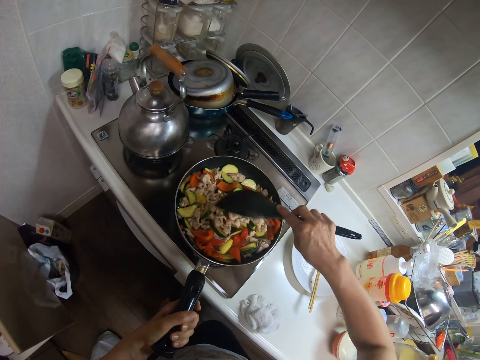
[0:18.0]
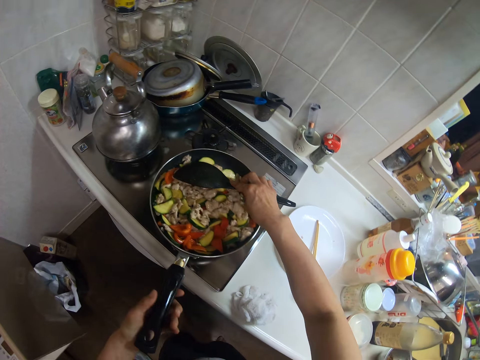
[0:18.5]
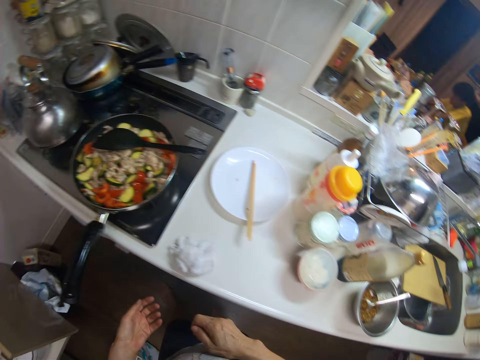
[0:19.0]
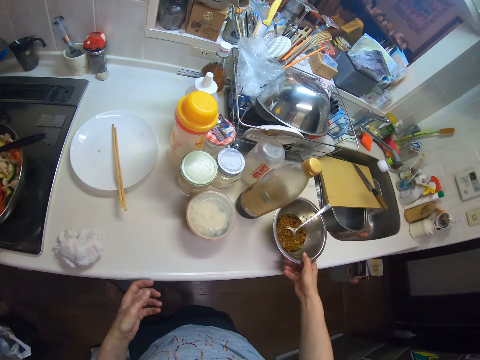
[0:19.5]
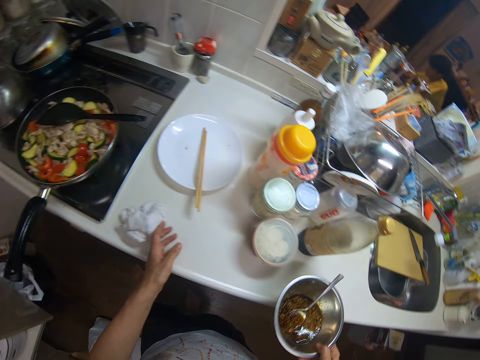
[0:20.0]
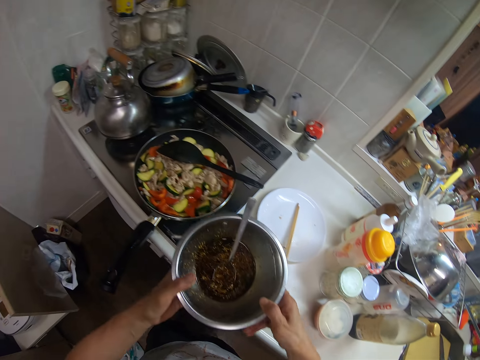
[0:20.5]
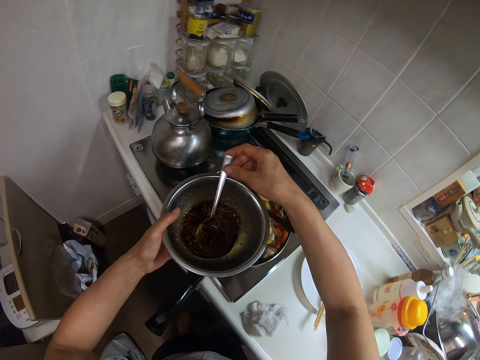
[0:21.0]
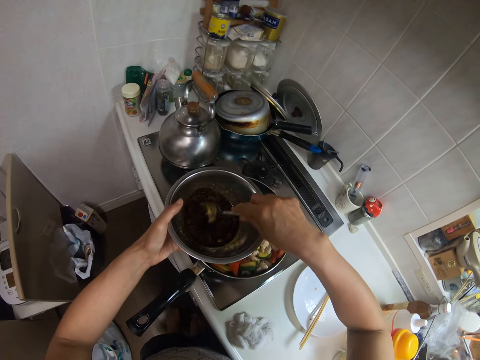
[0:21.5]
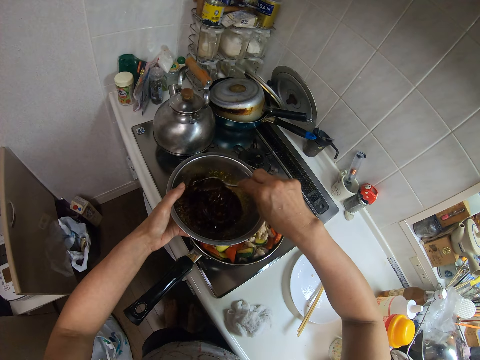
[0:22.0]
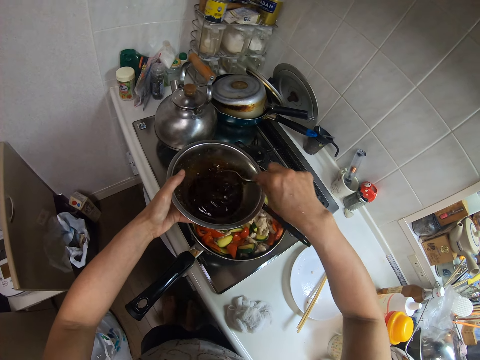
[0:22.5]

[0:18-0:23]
The camera wearer picks up a bowl of oil with his right hand from the slab. He touches a paper on the slab with his left hand. He passes the bowl to his left hand. He stirs the oil with the spoon in the bowl.

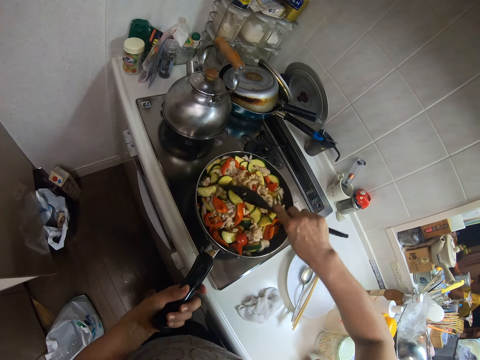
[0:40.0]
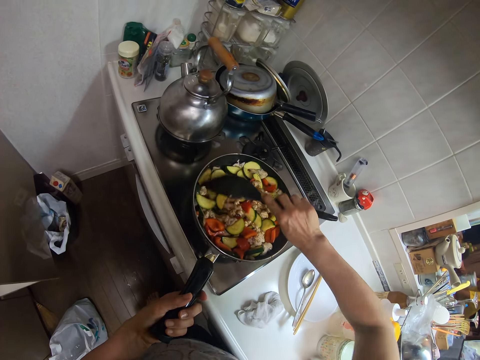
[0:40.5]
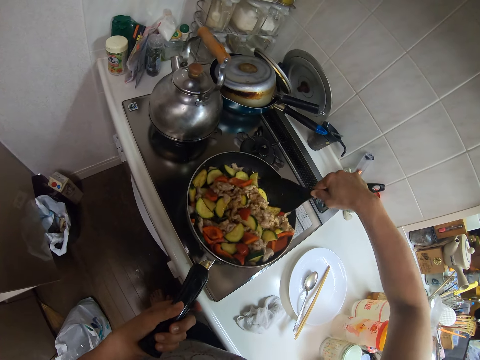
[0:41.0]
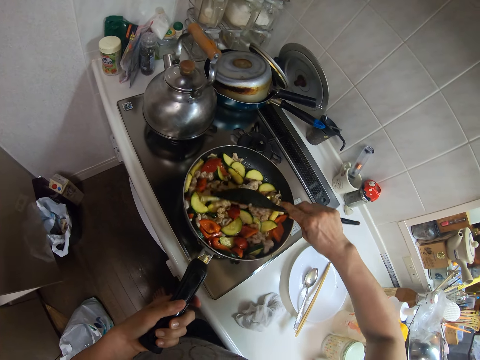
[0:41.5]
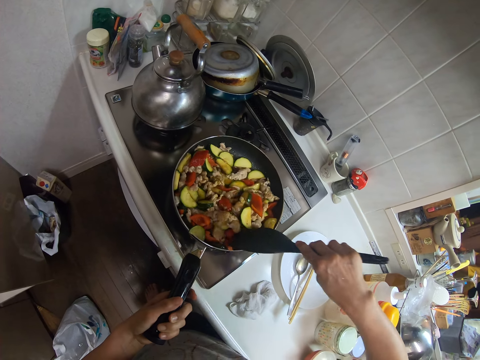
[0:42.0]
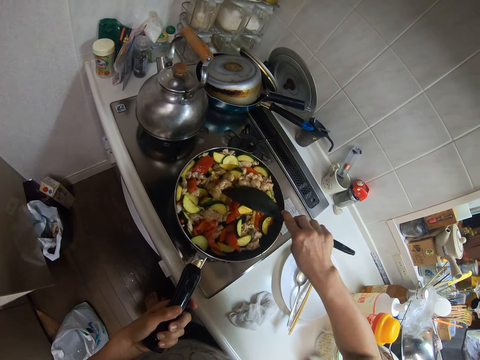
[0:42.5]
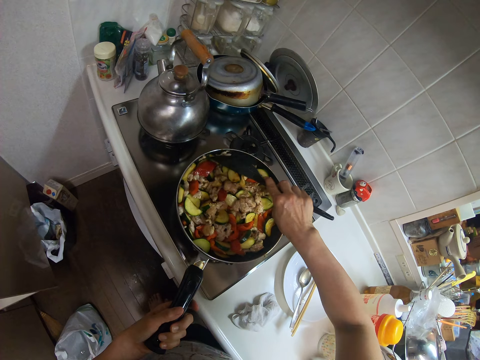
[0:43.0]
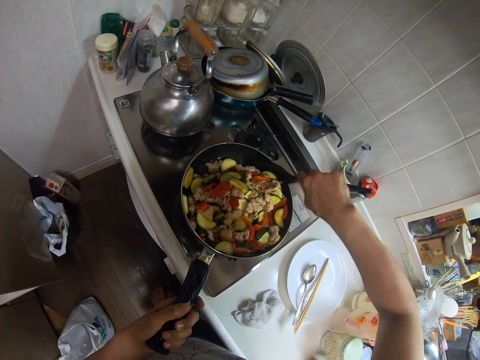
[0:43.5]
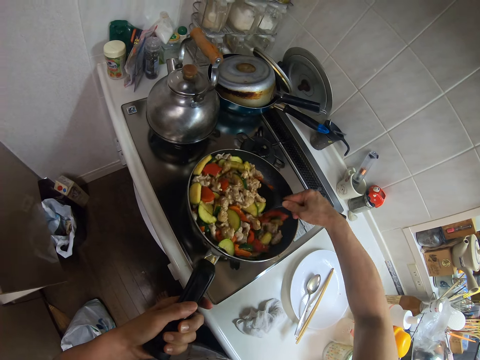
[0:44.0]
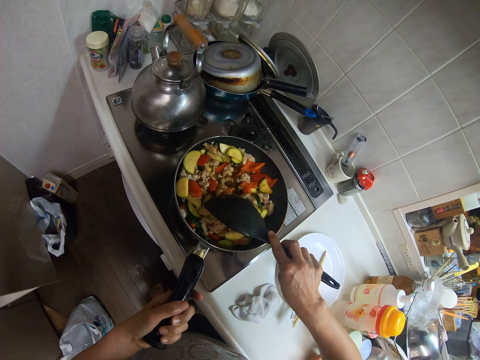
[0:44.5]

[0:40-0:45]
The camera wearer stirs the food.

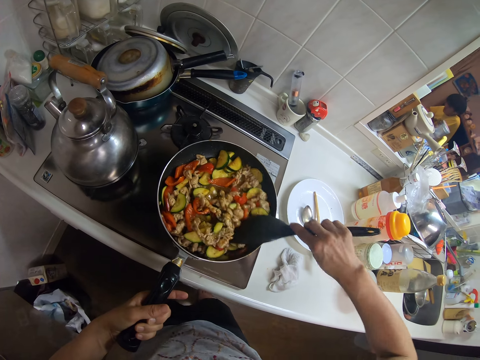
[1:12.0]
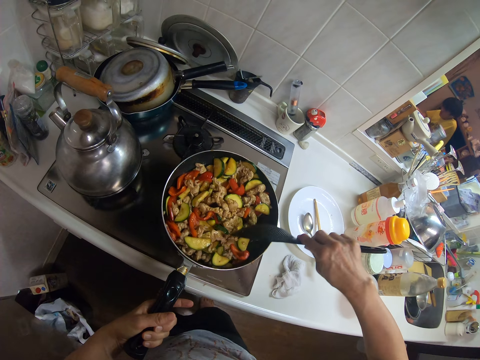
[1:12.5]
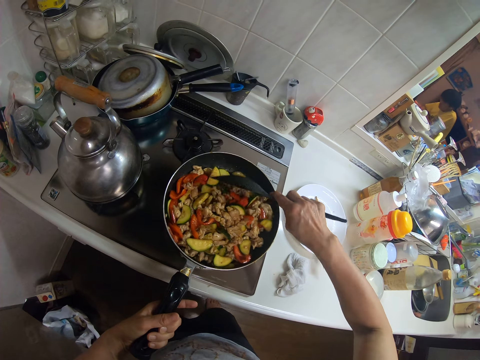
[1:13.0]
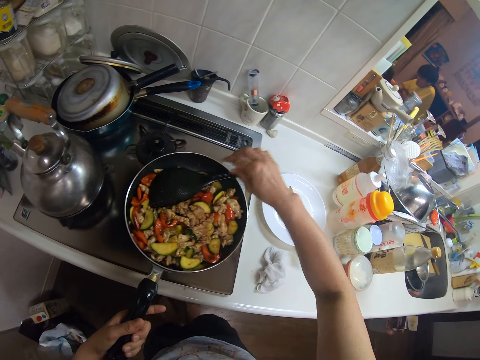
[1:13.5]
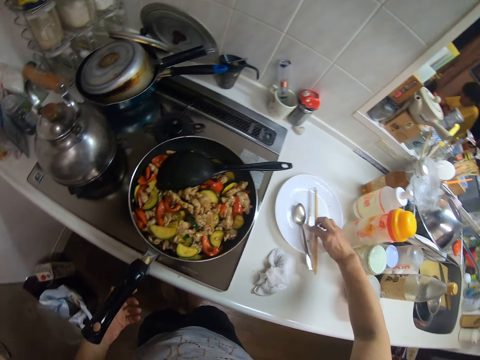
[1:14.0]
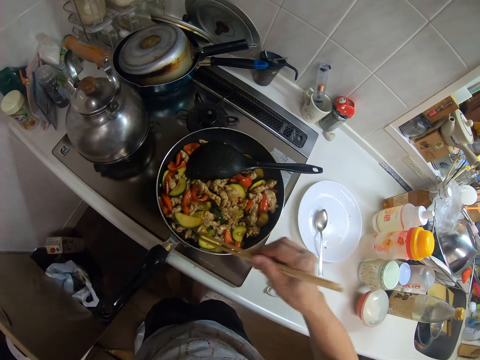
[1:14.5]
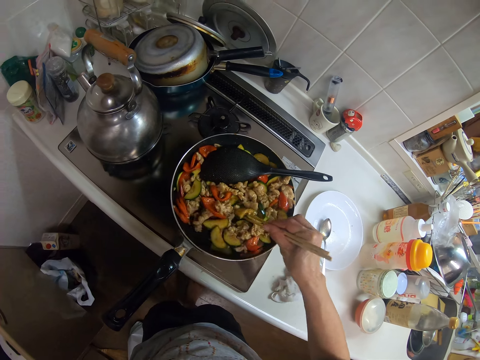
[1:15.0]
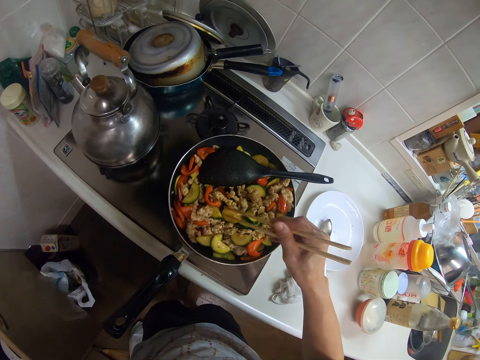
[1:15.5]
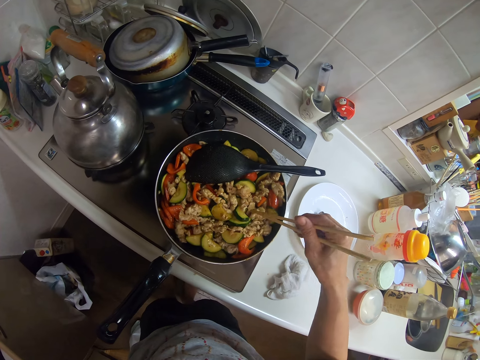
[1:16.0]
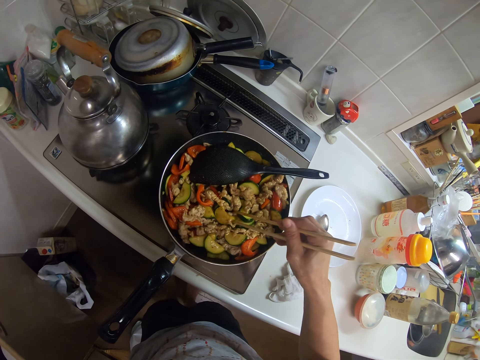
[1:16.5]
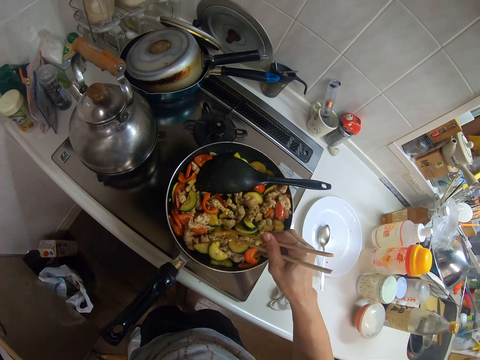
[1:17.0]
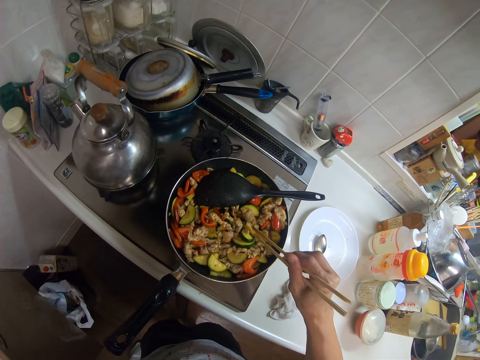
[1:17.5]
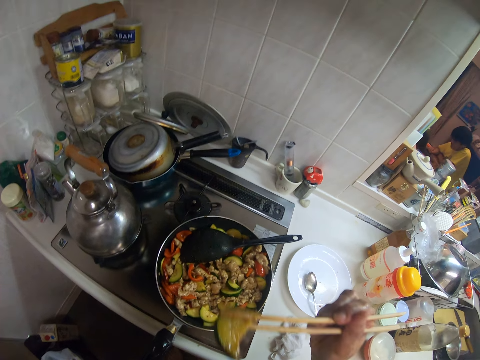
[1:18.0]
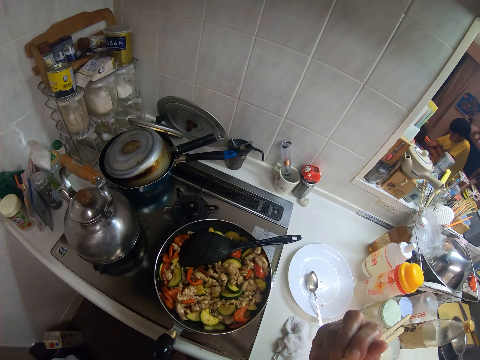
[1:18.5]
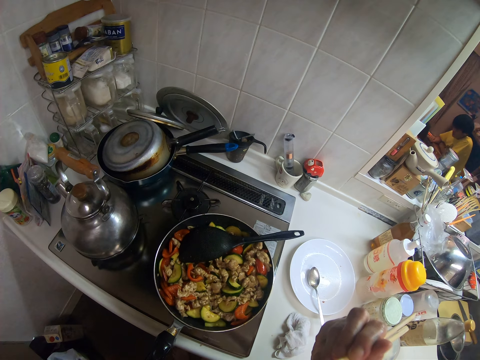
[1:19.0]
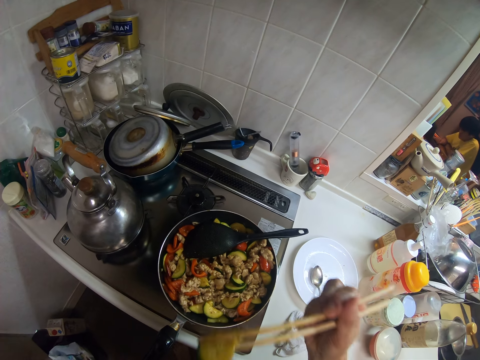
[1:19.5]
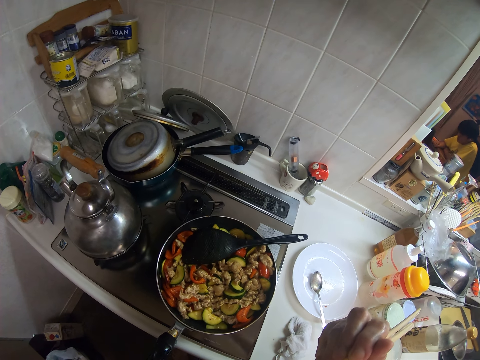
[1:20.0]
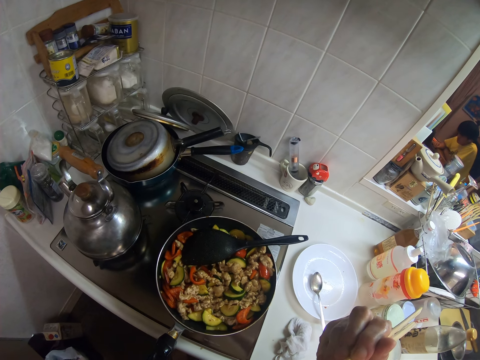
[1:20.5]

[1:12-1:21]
The camera wearer drops the cooking spoon in the frying pan. He picks up chopsticks from a plate on the slab with his right hand. He stirs the food with the chopsticks. He picks up the food with the chopsticks.

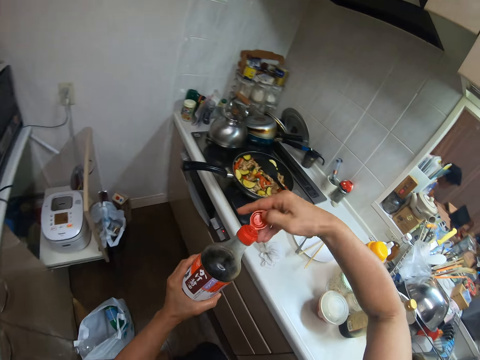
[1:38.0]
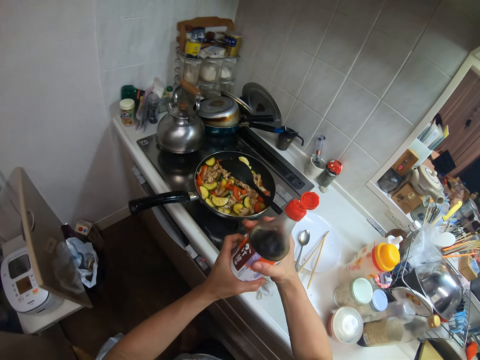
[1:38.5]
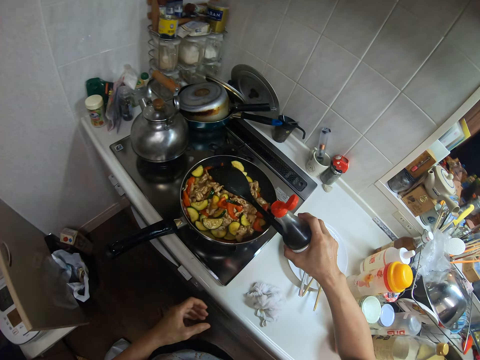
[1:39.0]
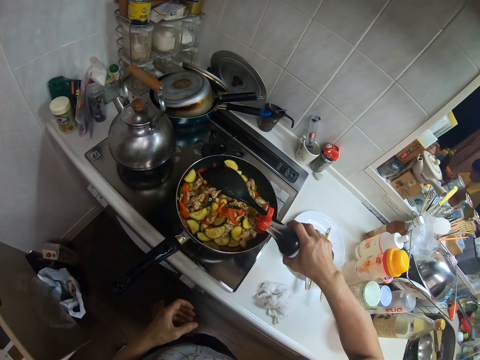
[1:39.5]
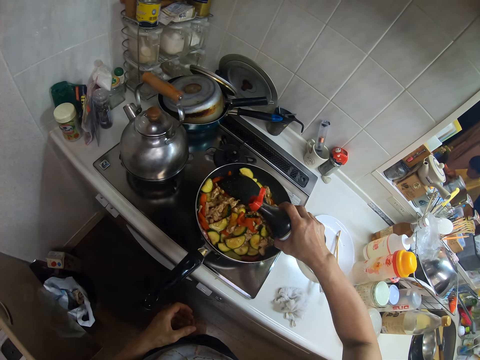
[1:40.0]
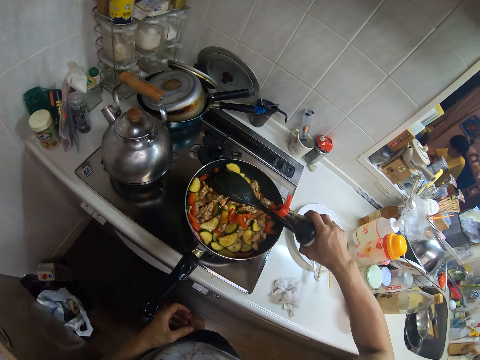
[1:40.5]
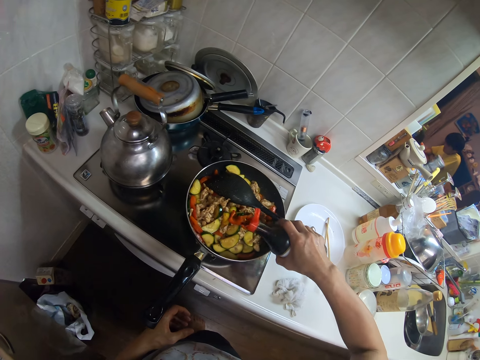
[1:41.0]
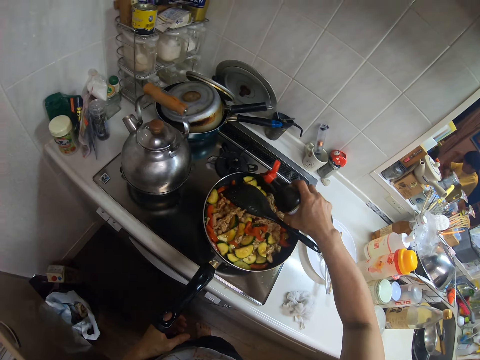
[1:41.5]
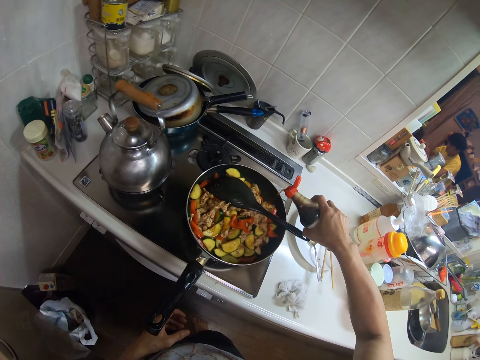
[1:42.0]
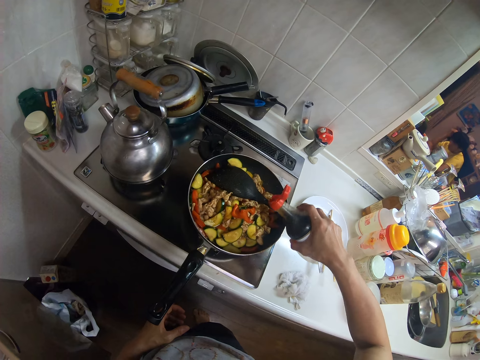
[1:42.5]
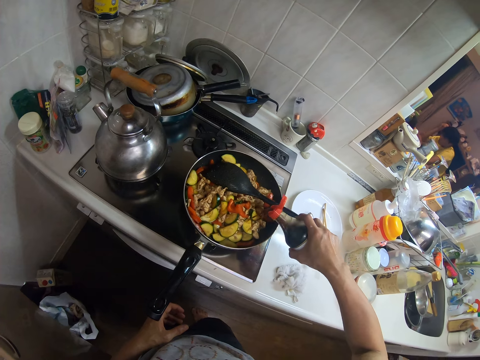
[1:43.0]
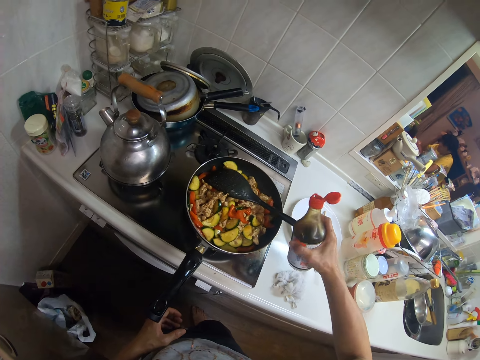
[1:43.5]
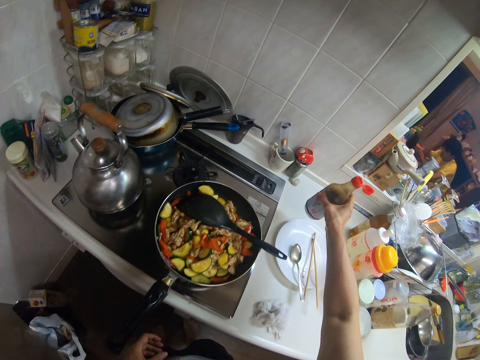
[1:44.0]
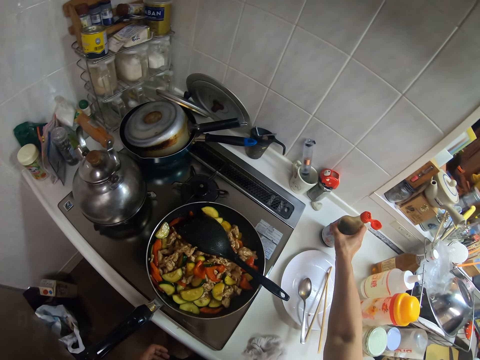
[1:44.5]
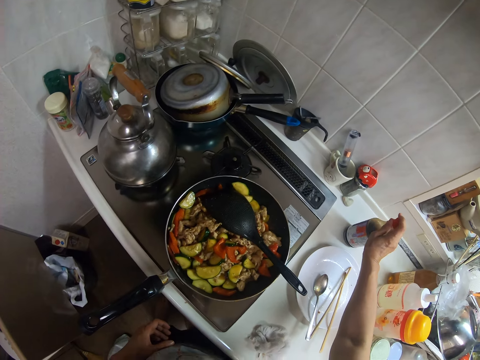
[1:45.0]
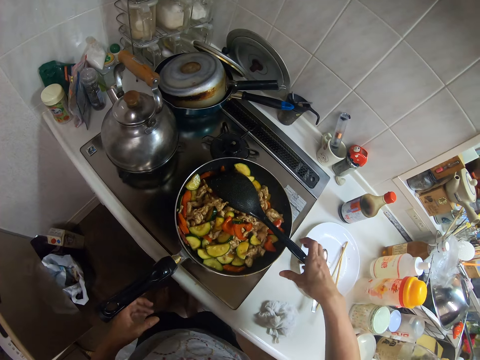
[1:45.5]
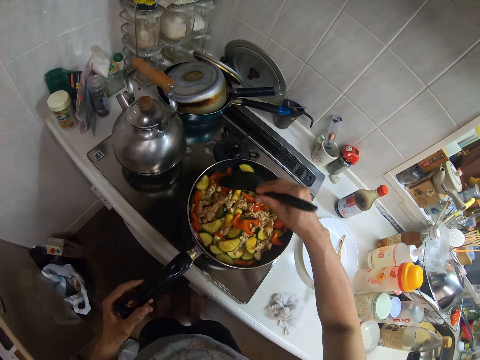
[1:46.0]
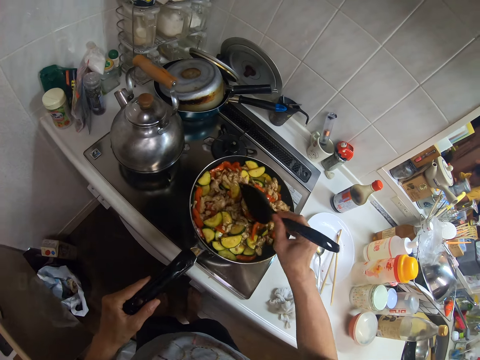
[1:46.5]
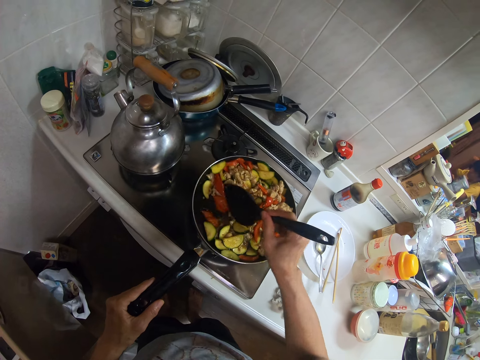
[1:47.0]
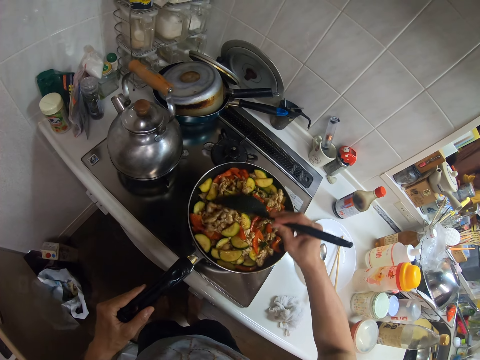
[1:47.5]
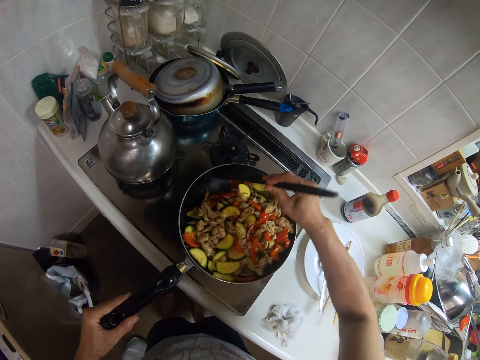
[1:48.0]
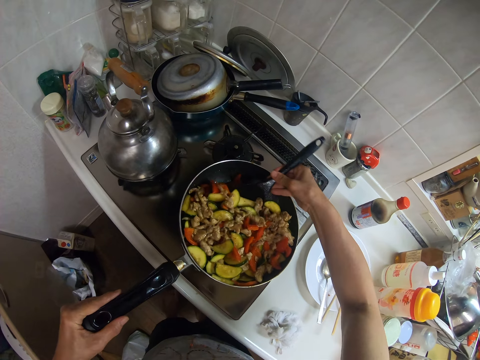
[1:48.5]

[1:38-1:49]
The camera wearer opens a bottle. He pours the content of the bottle into the frying pan with his right hand. He drops the bottle on the slab. He stirs the food with the spoon in it with his right hand.
